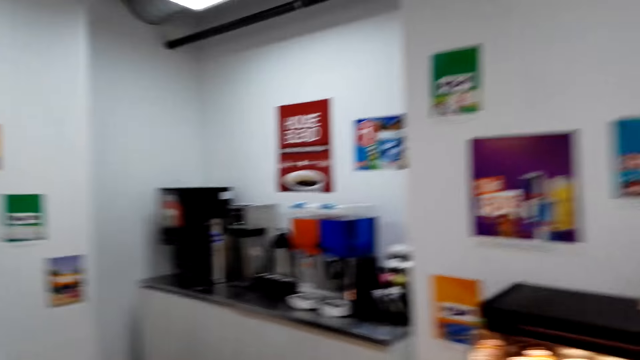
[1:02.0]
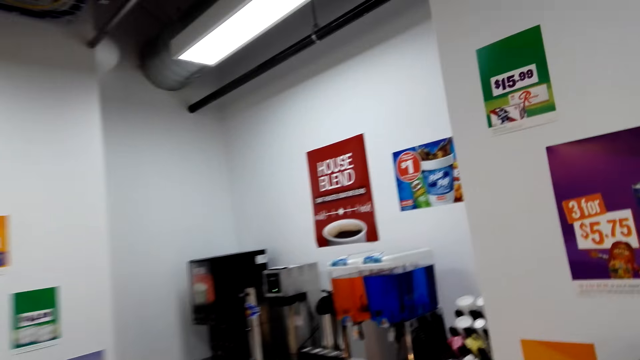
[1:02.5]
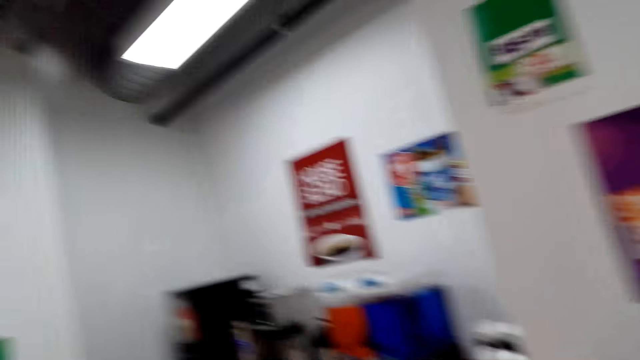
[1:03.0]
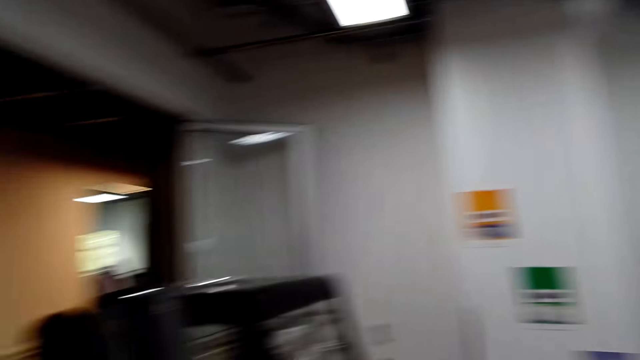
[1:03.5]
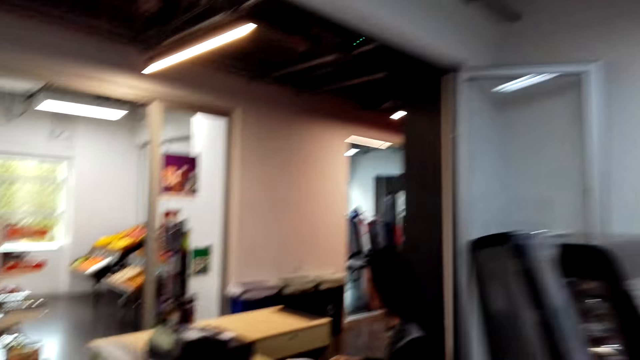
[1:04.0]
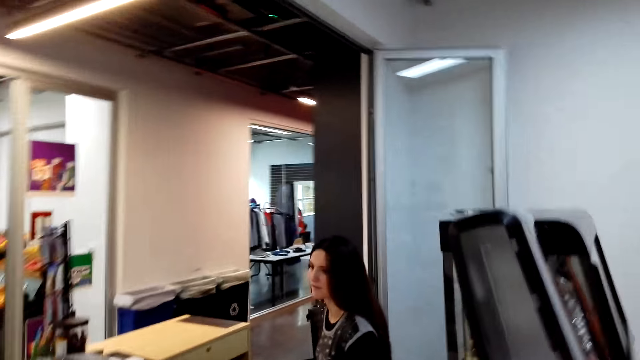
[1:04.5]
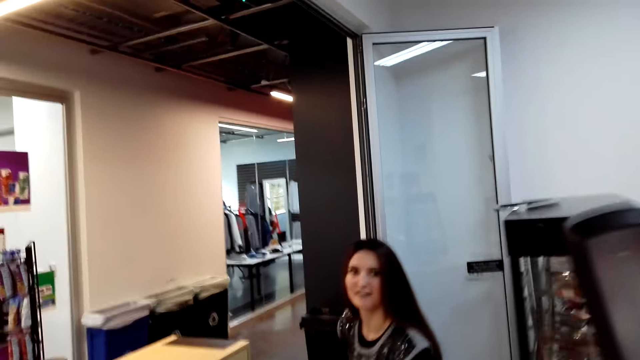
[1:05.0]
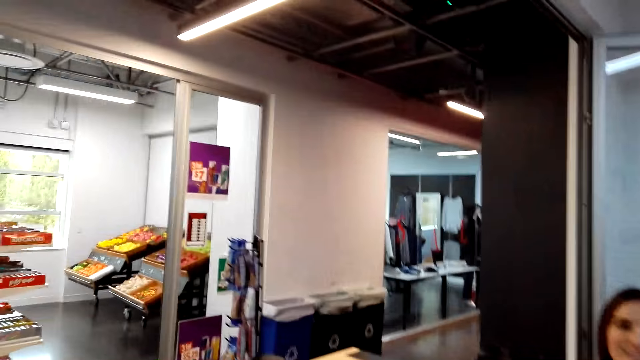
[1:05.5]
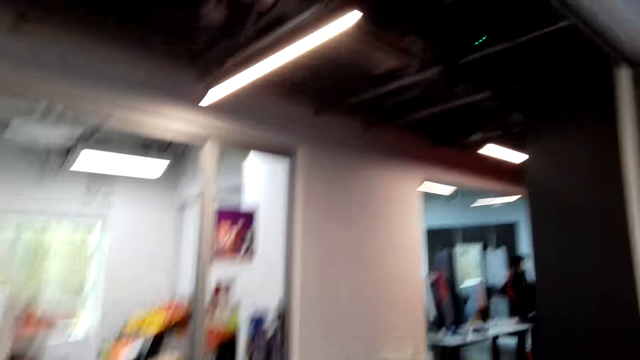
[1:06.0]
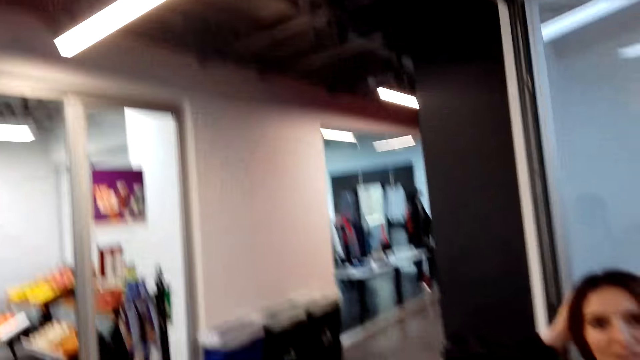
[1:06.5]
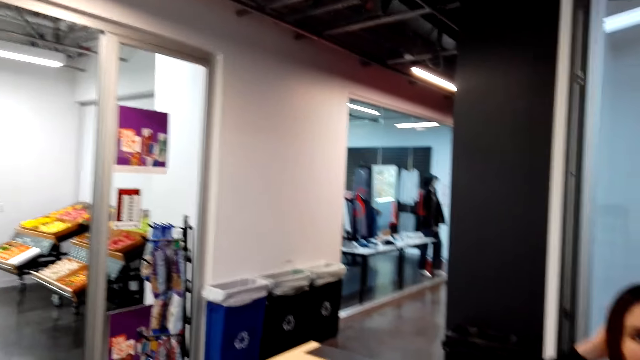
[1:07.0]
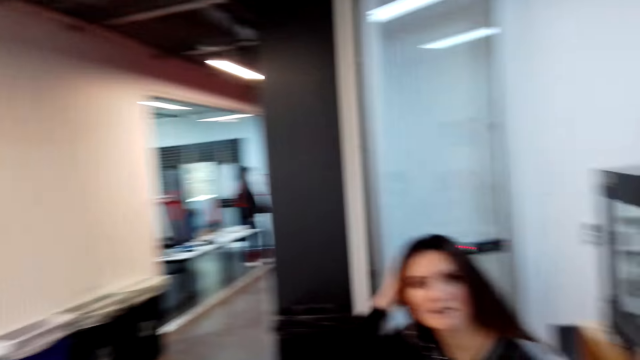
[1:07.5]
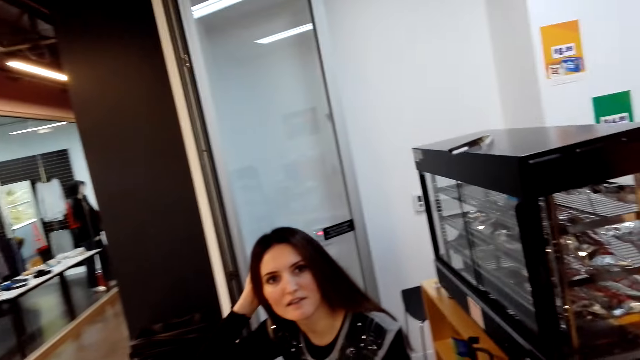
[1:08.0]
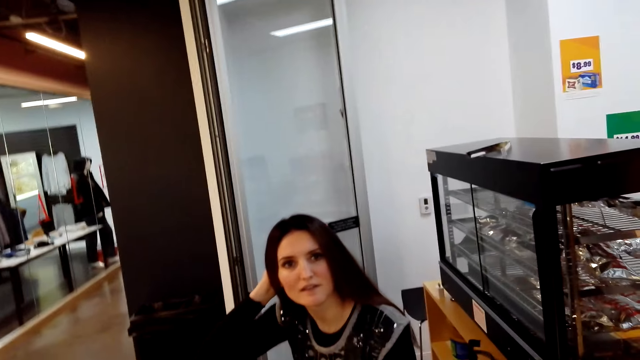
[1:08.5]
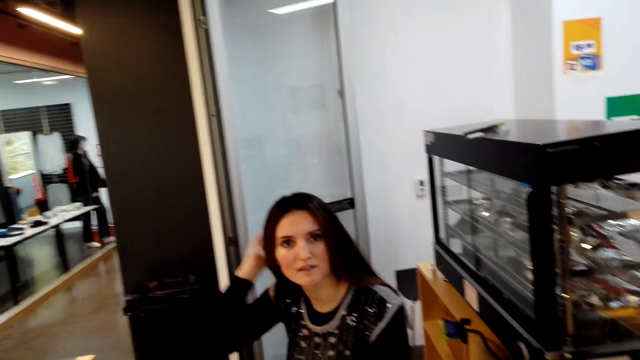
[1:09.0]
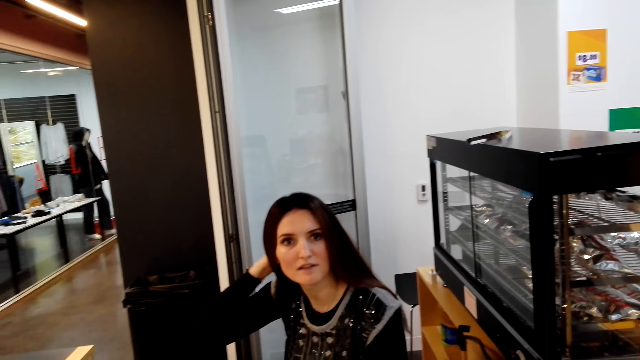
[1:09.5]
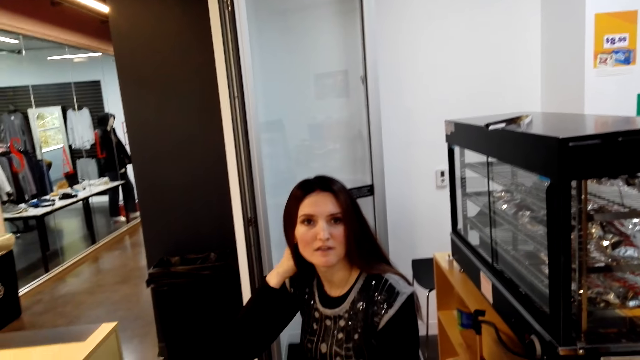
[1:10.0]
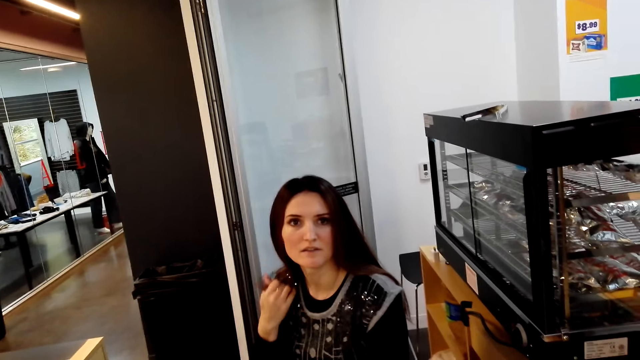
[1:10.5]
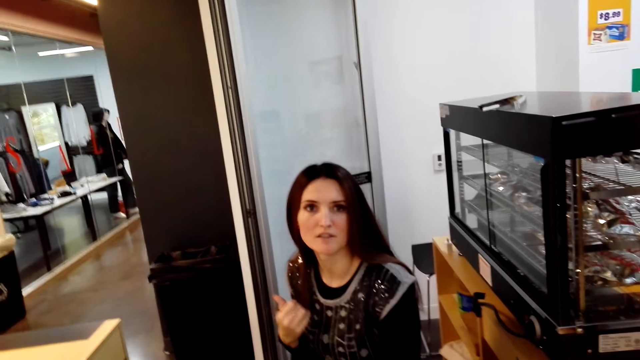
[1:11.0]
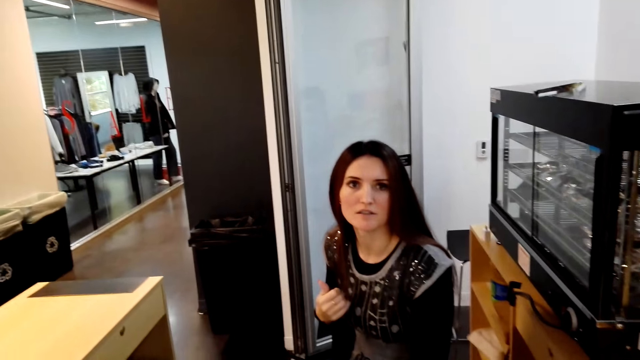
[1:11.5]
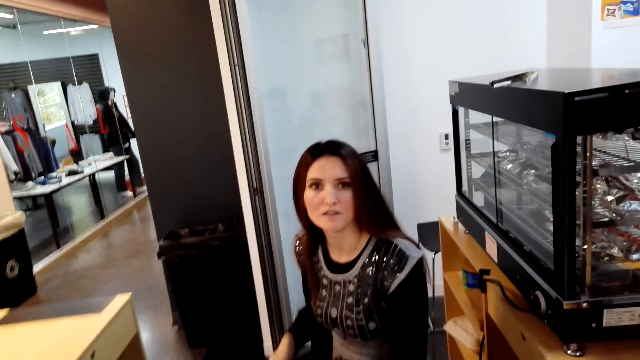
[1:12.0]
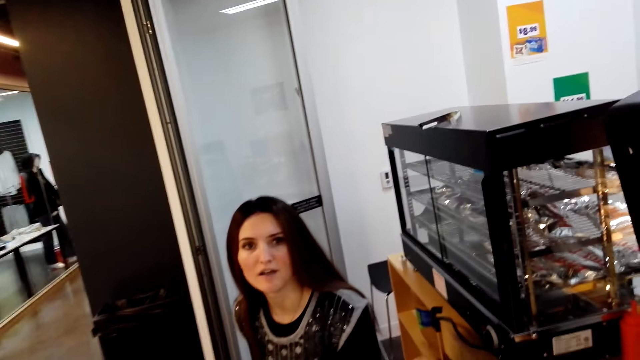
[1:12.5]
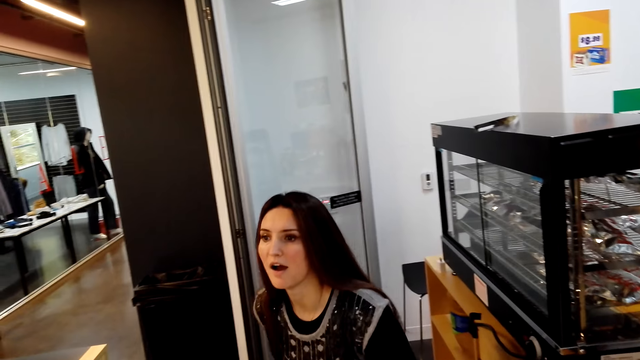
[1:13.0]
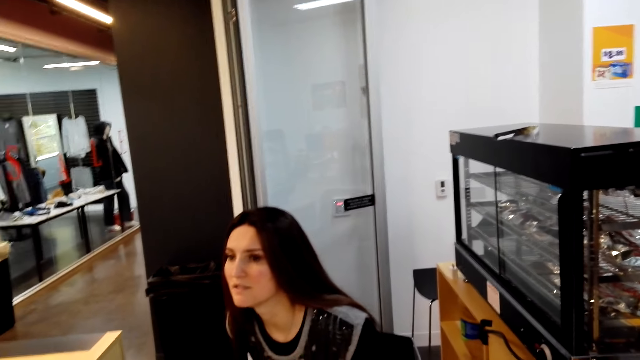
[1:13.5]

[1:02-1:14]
The camera wearer talks with a cashier.

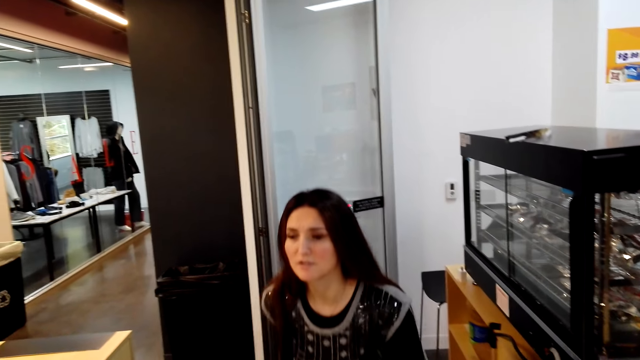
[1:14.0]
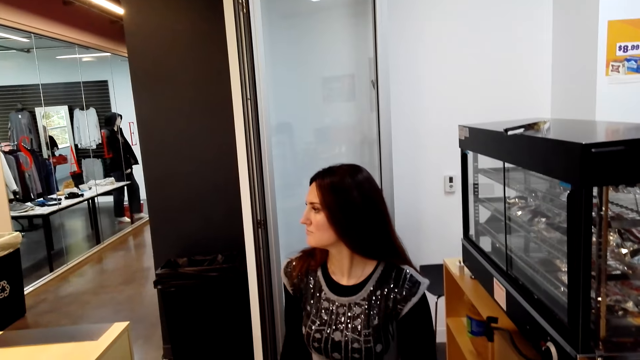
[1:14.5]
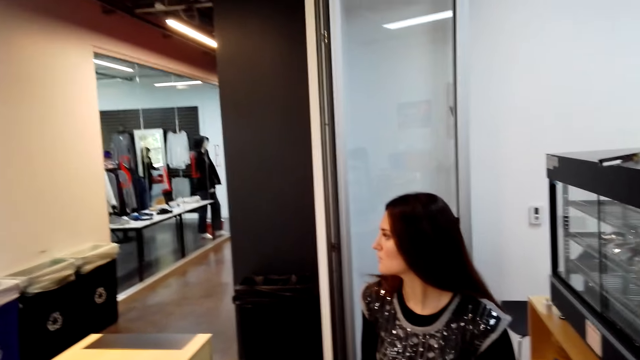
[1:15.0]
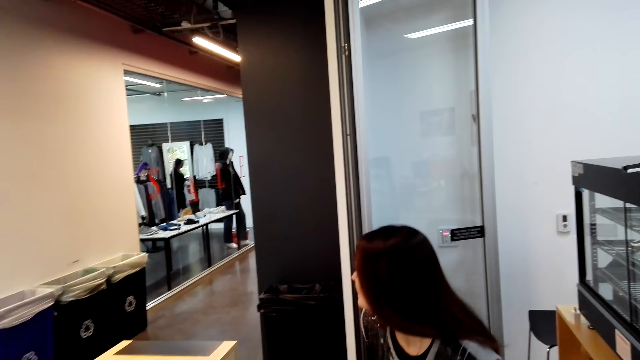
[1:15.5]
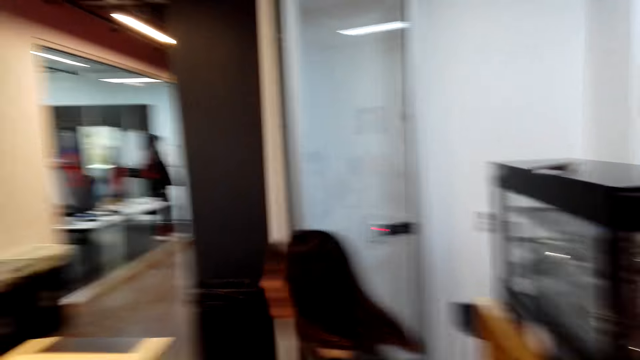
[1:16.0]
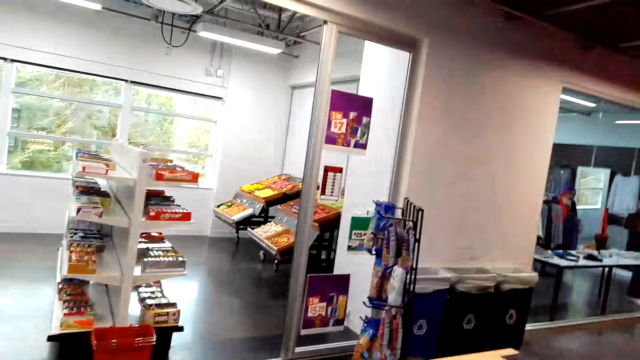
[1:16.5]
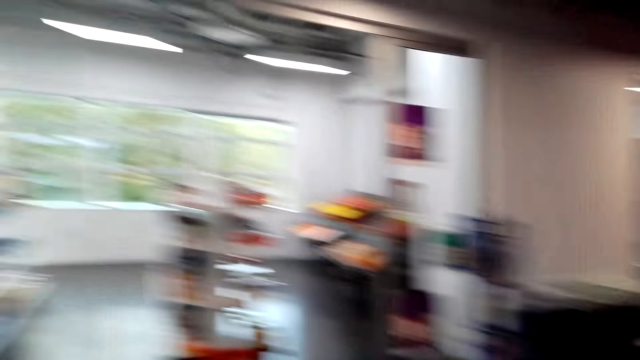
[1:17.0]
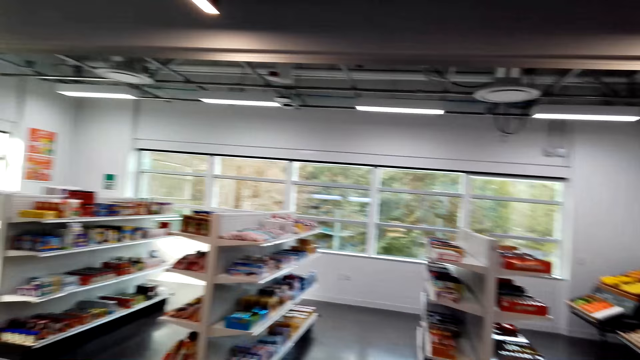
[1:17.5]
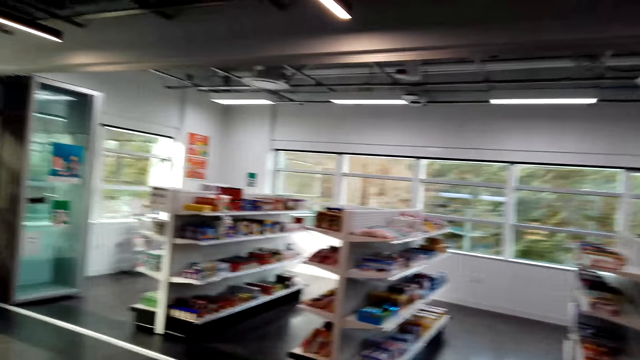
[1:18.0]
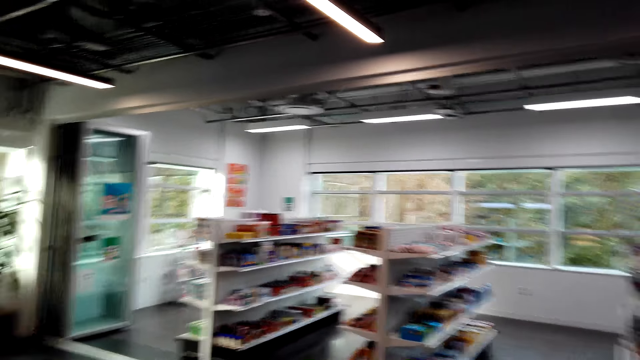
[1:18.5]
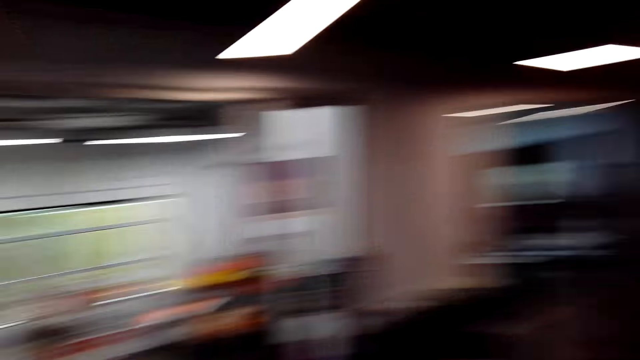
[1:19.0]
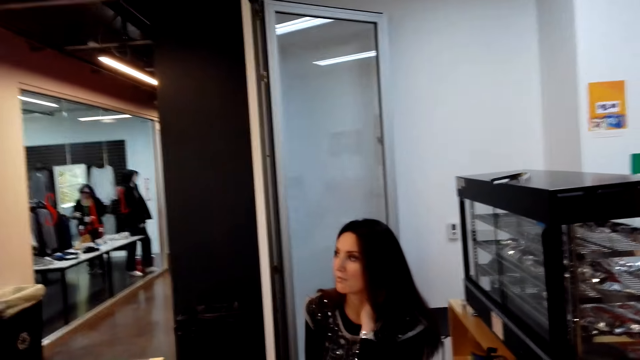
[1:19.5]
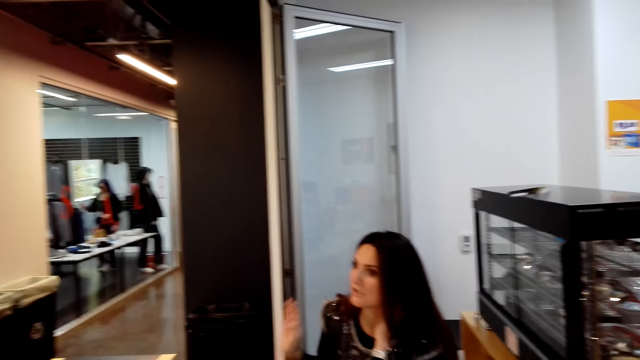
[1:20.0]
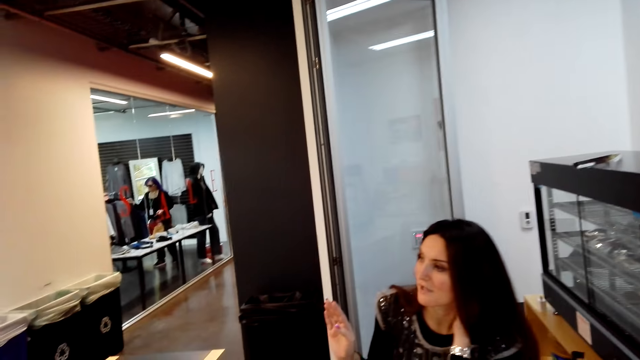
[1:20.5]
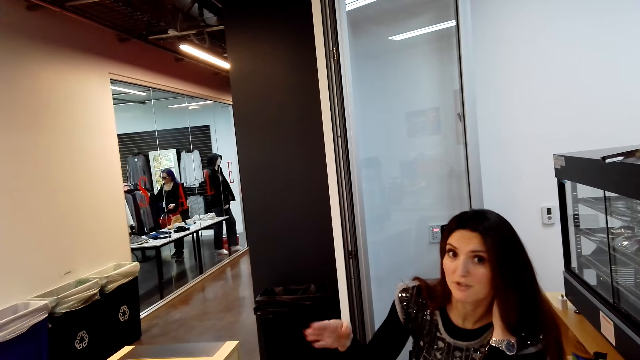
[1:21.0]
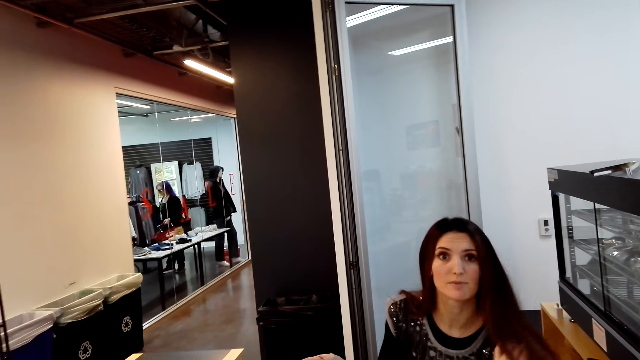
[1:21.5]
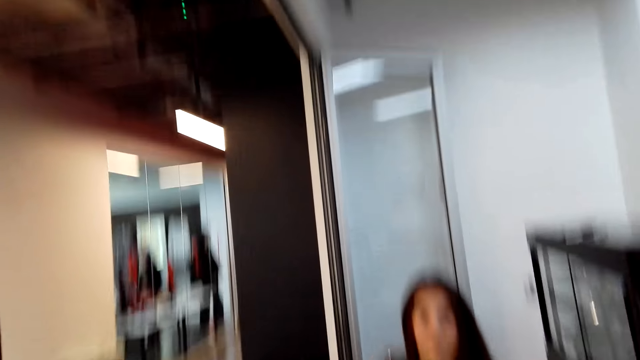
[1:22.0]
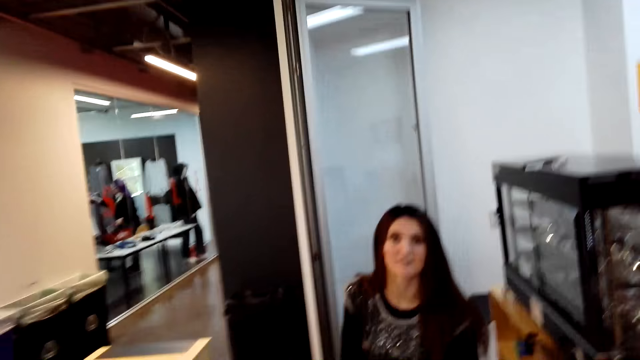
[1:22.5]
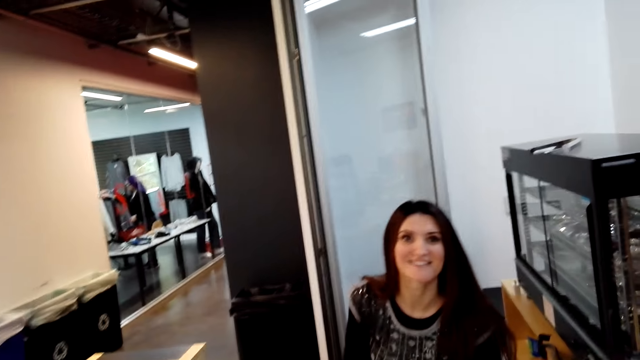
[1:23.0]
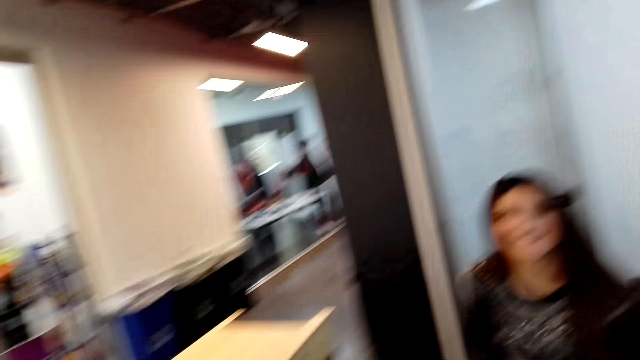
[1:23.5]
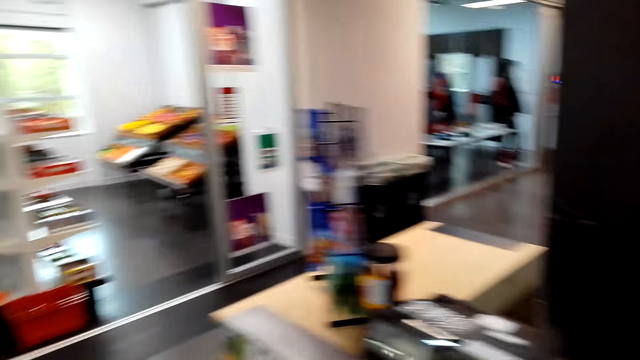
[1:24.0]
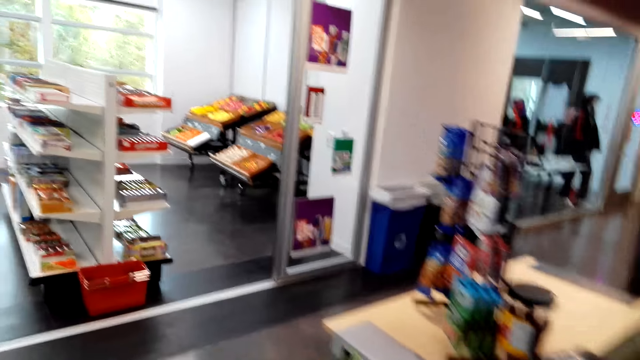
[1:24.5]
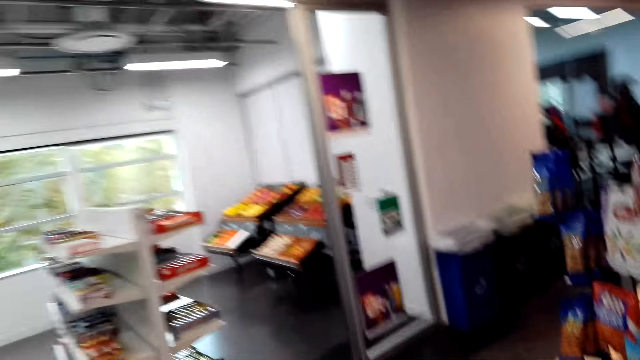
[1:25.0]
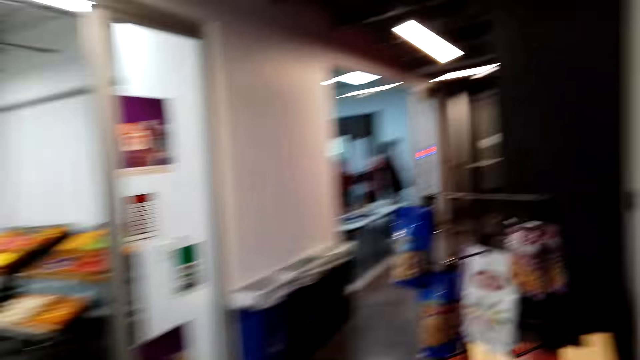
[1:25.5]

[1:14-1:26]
The camera wearer looks around.
